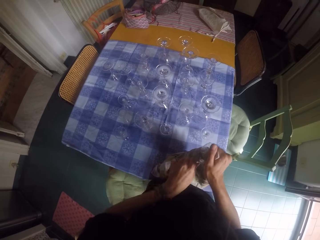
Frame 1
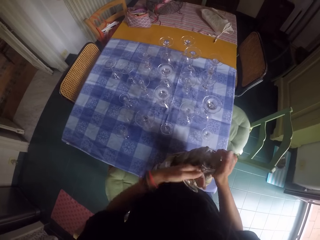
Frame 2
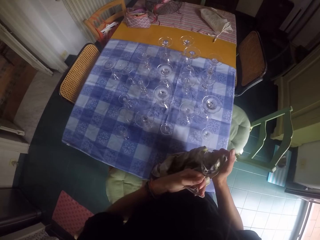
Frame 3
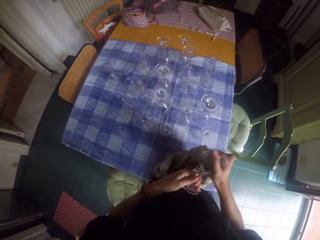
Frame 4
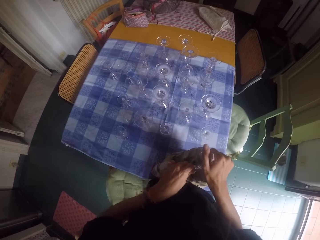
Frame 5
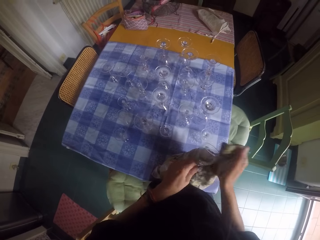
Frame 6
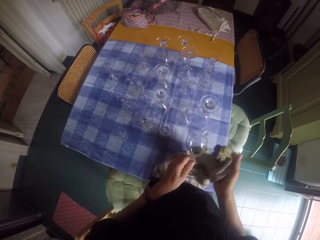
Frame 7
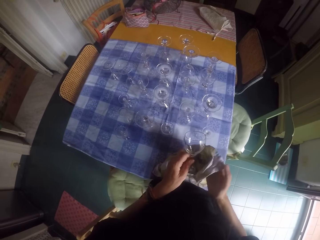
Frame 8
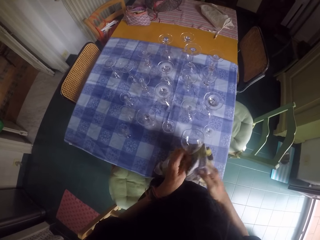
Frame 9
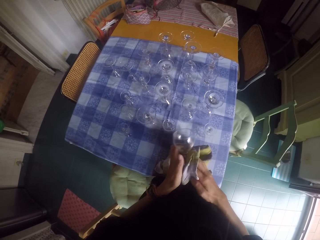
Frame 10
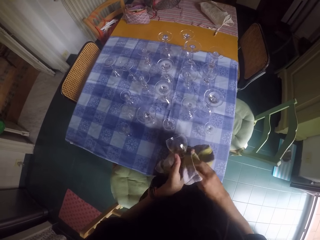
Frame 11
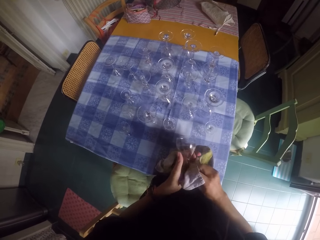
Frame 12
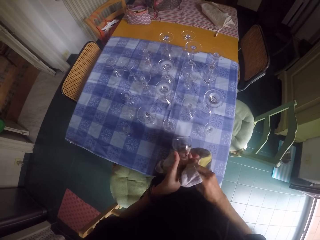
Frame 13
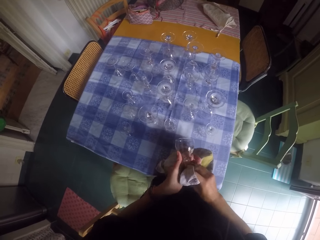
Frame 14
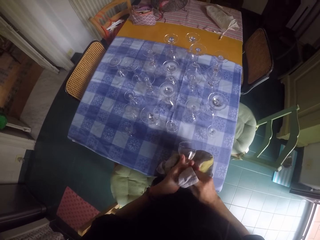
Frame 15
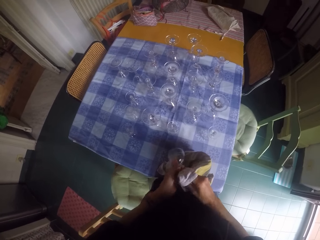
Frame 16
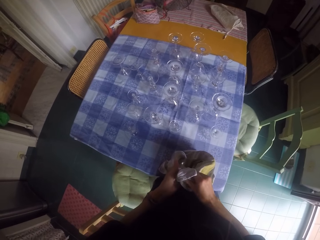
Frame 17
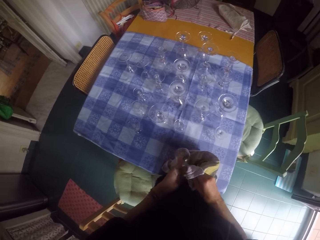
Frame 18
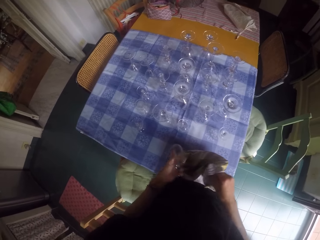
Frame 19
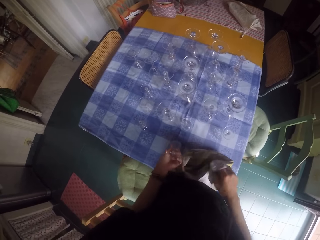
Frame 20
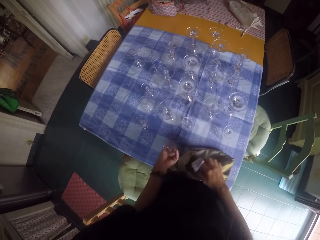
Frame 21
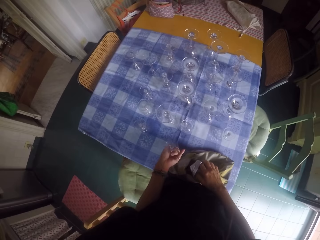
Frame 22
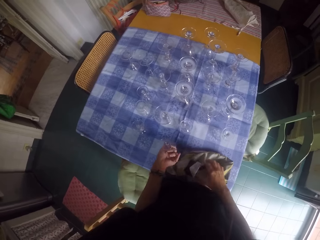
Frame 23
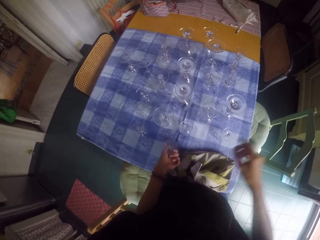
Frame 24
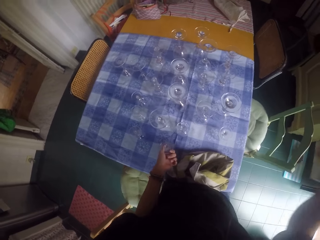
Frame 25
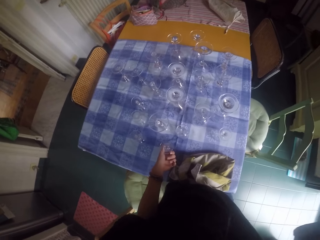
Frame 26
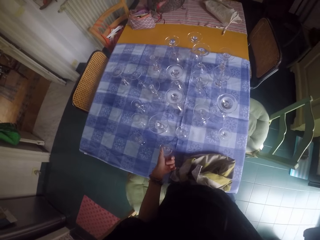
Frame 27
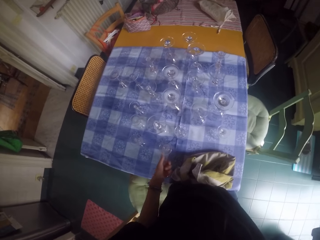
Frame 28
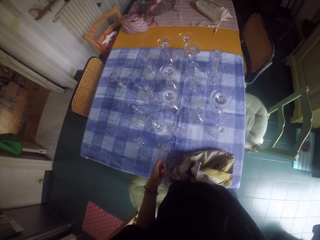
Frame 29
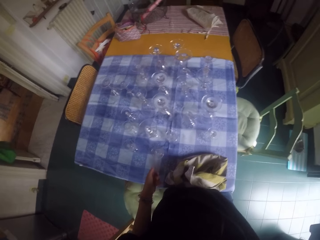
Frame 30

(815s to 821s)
The camera wearer places the wine glass on the table.
